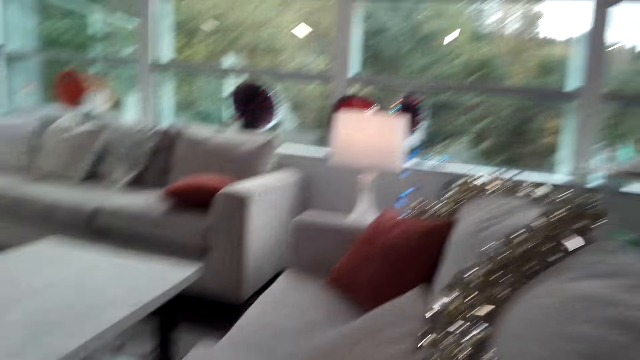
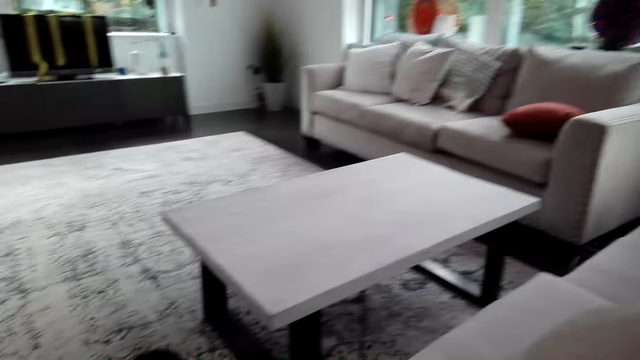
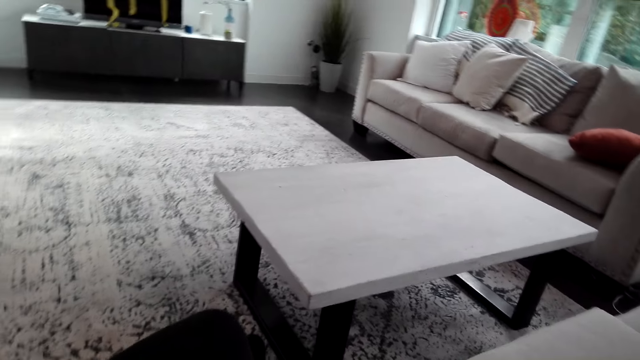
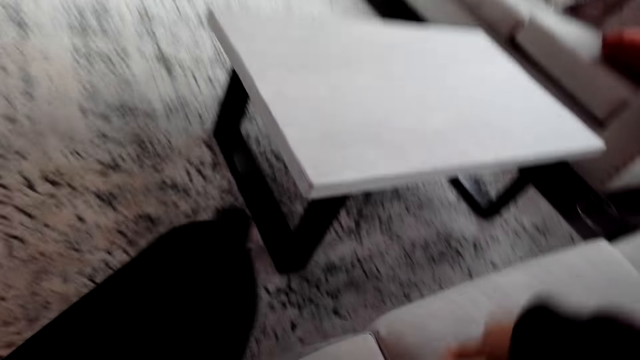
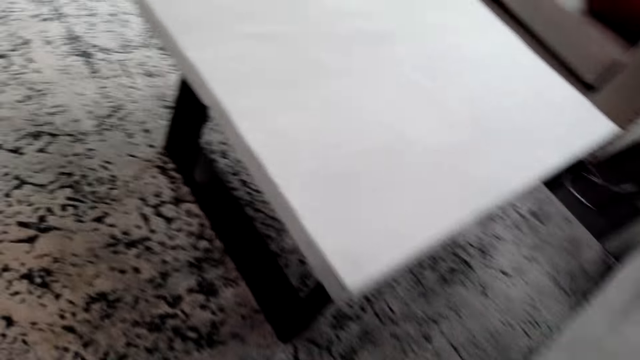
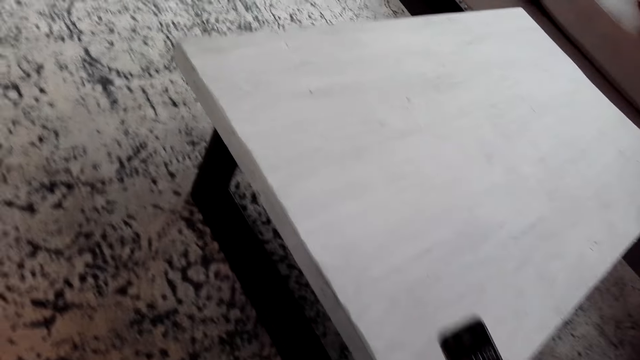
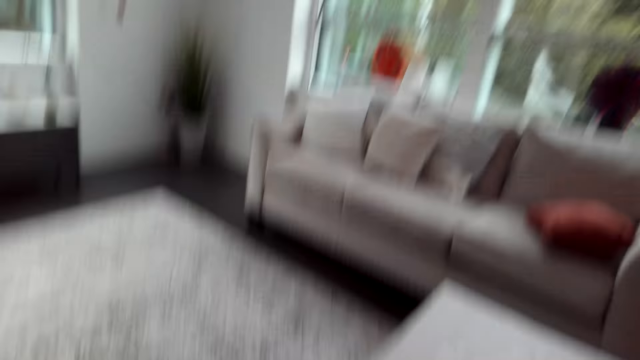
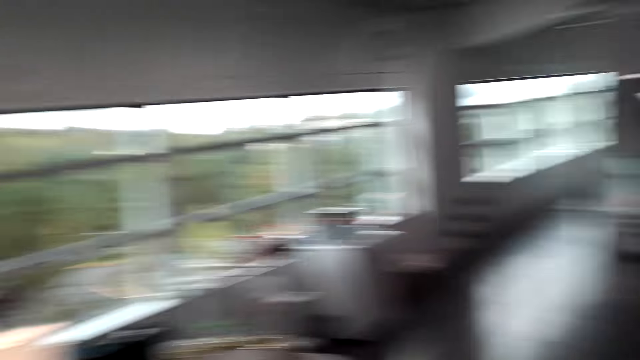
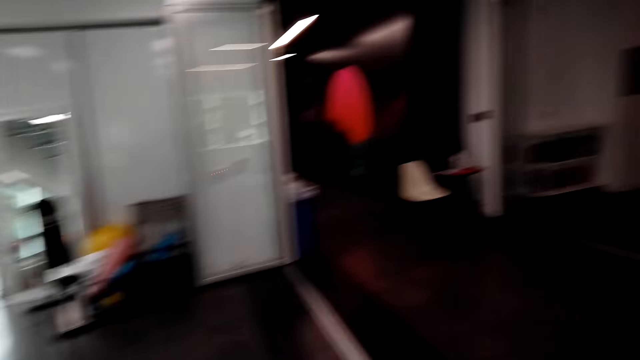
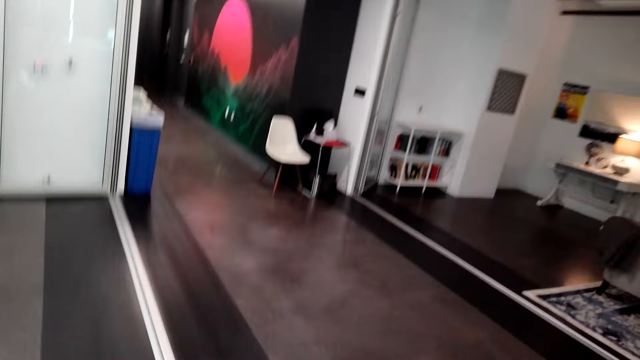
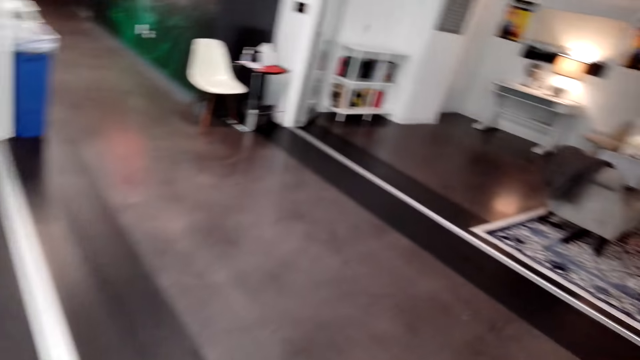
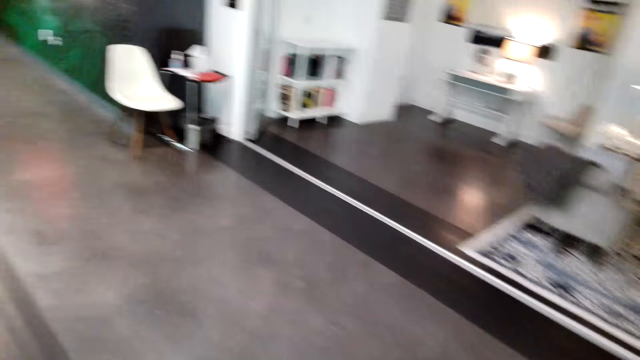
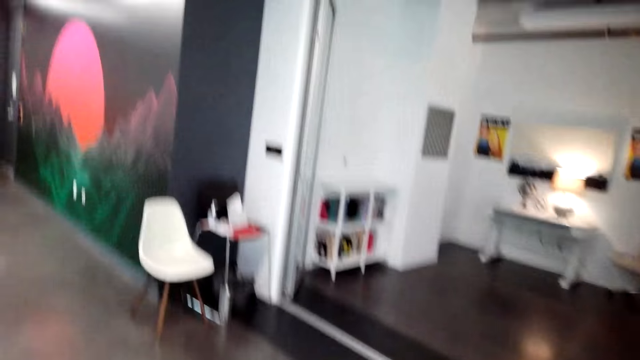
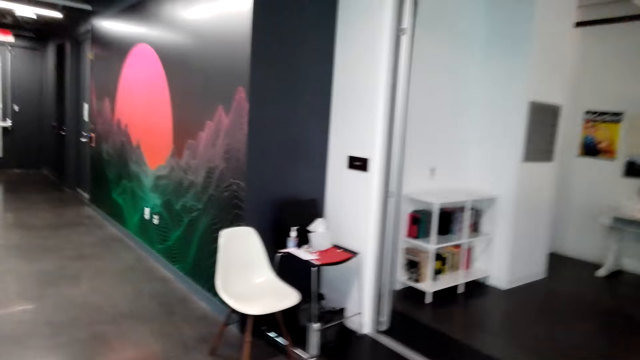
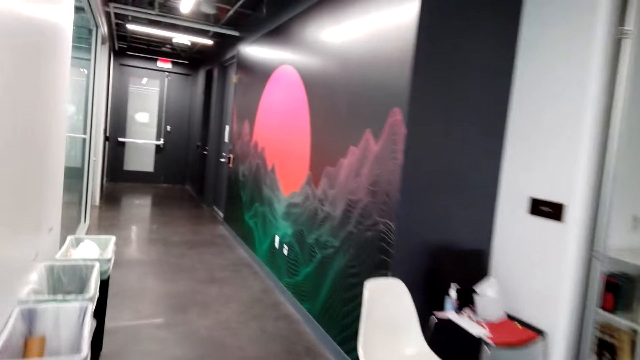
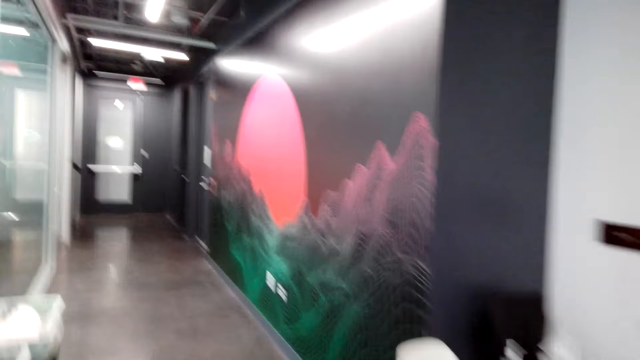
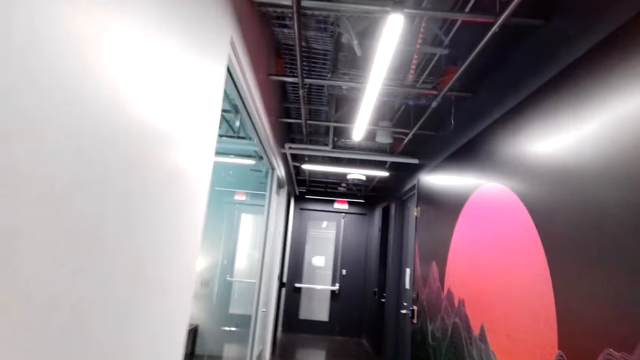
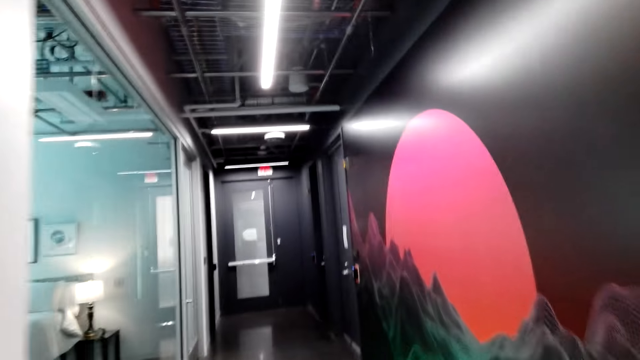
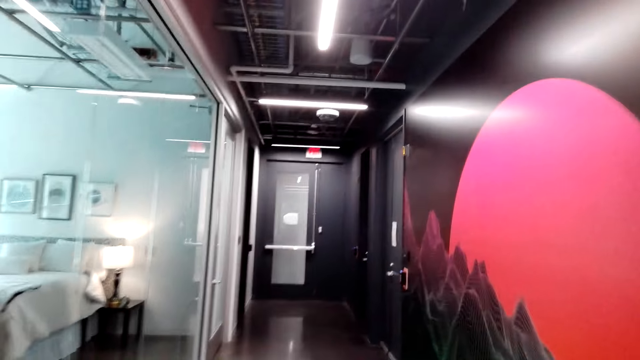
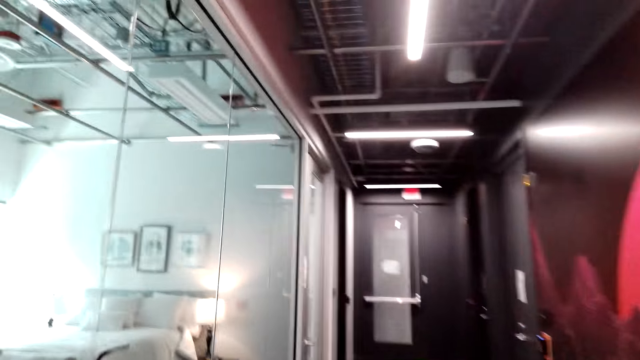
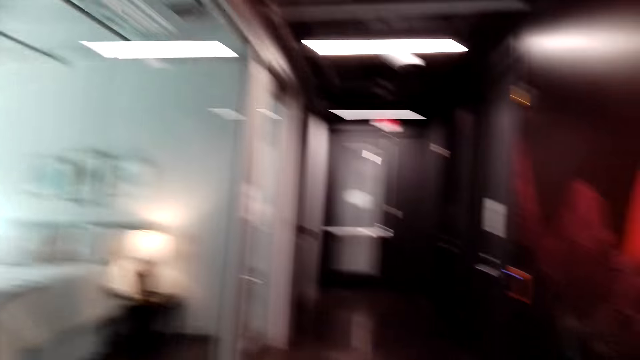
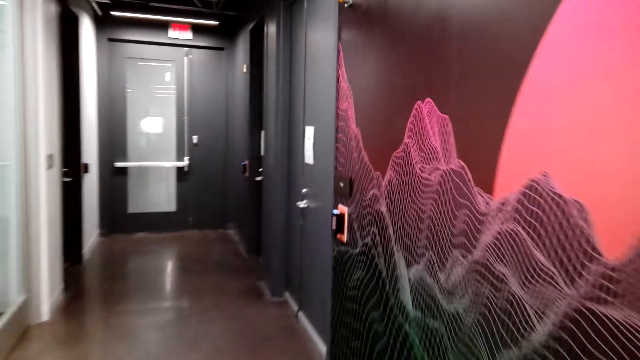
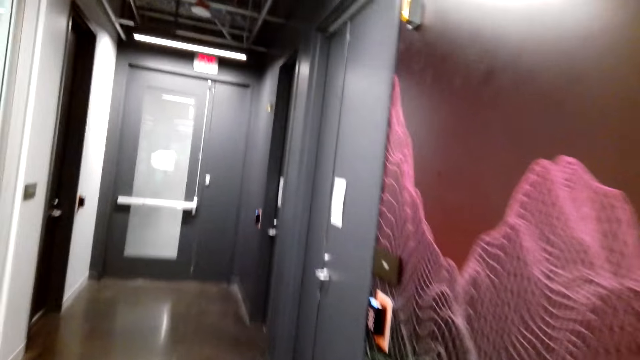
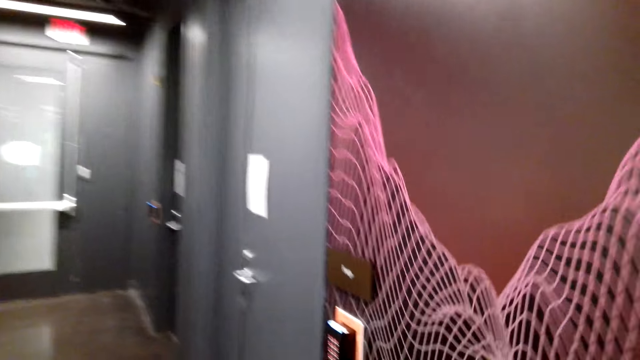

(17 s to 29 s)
The camera wearer moves the hand. They walk around. They walk around the shops.

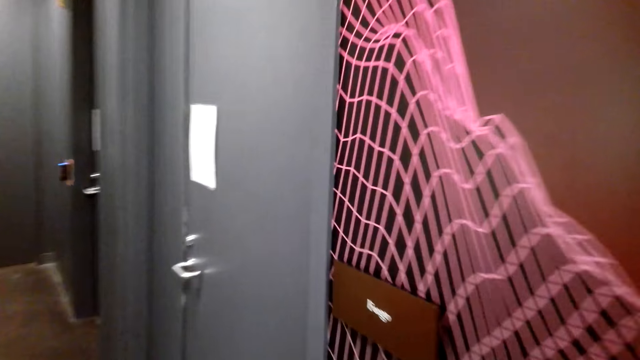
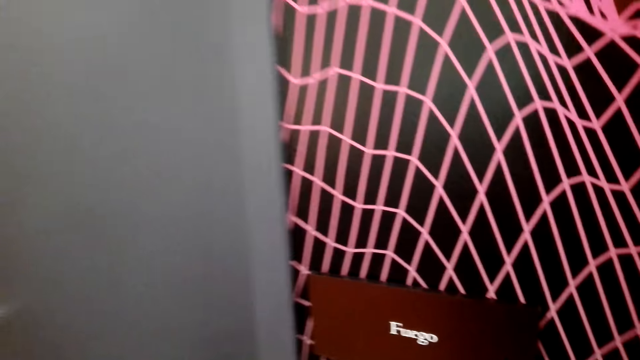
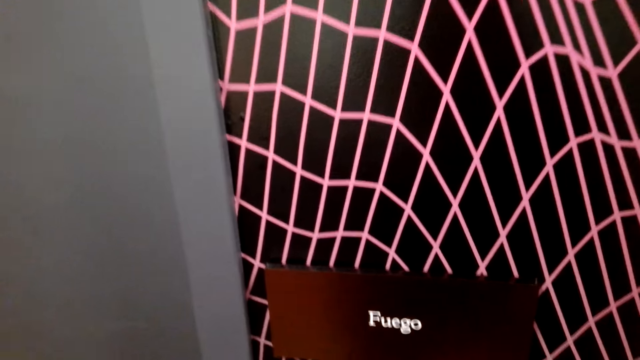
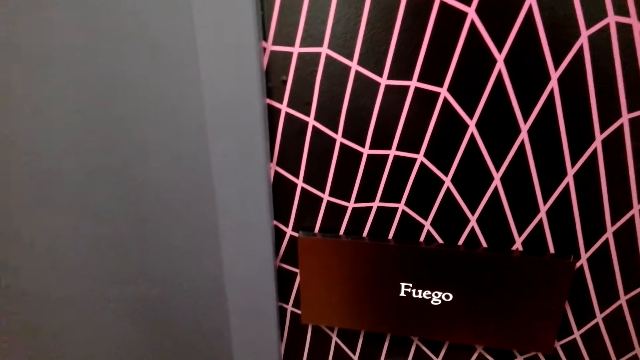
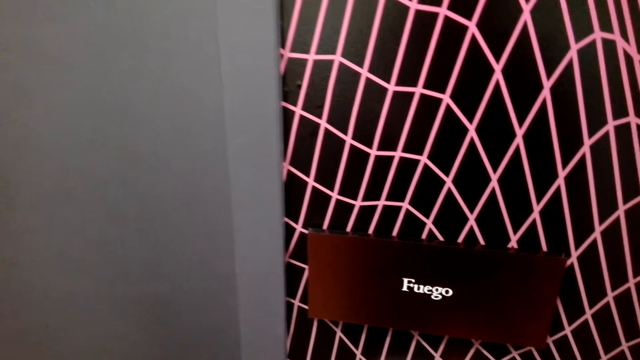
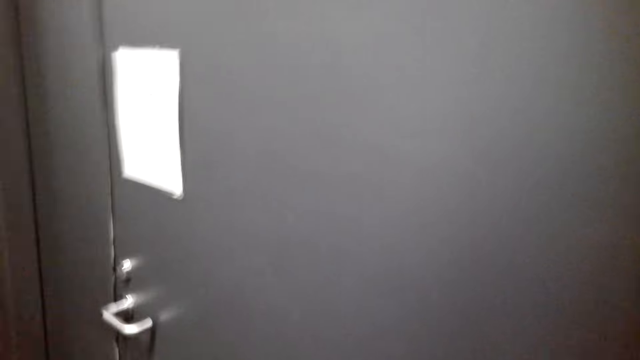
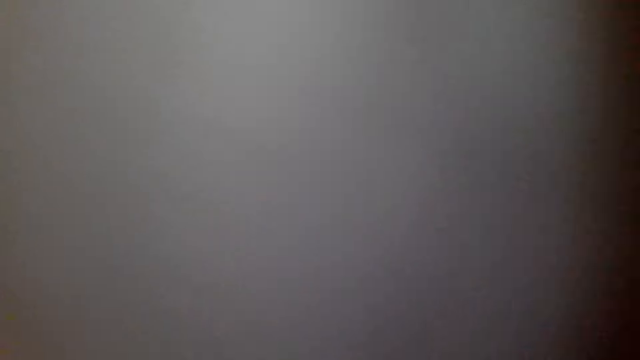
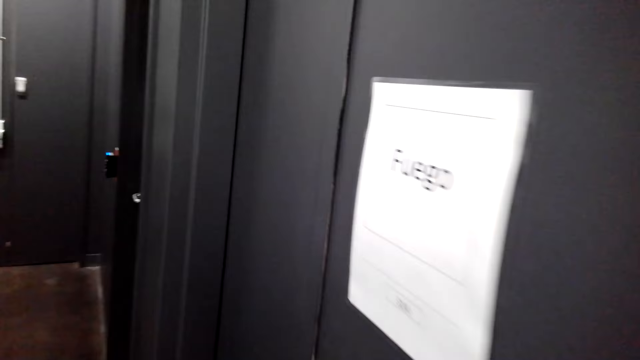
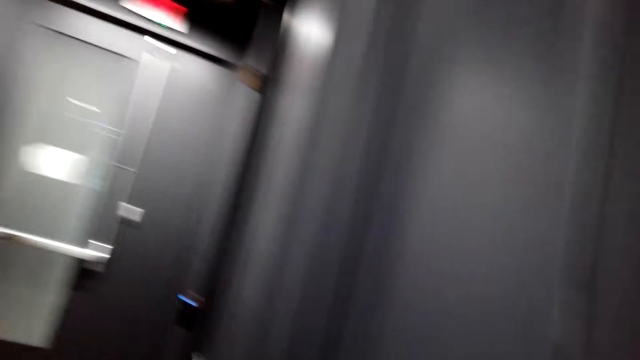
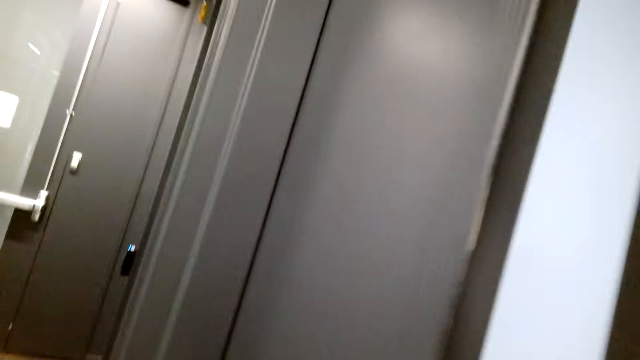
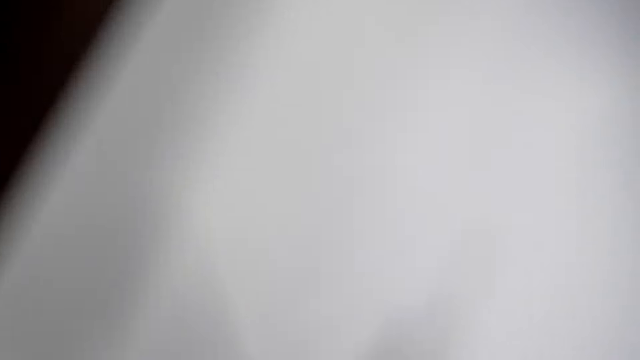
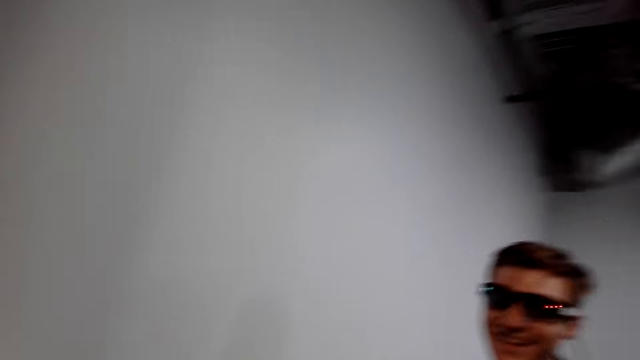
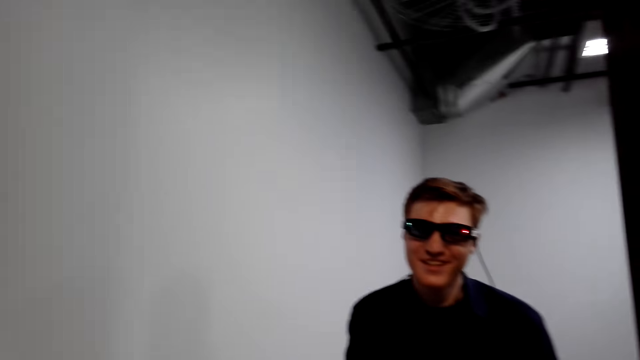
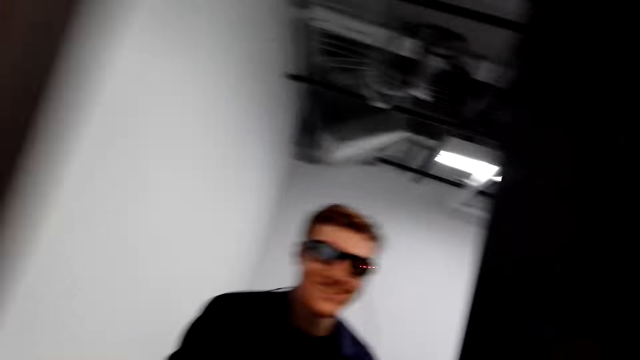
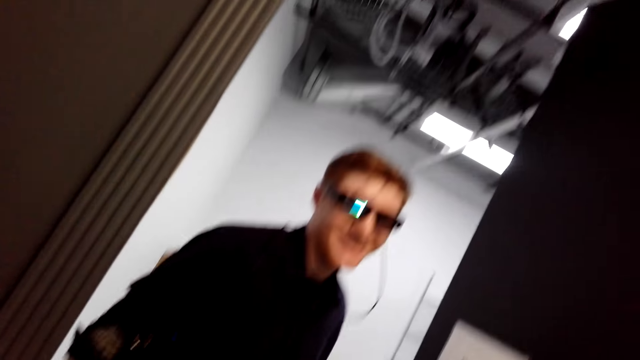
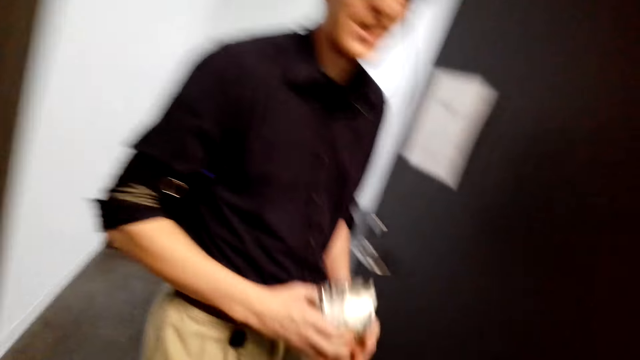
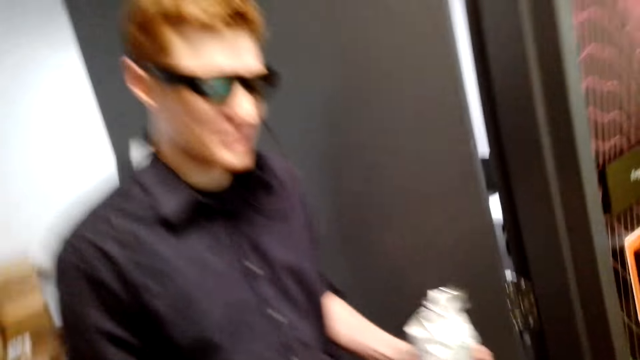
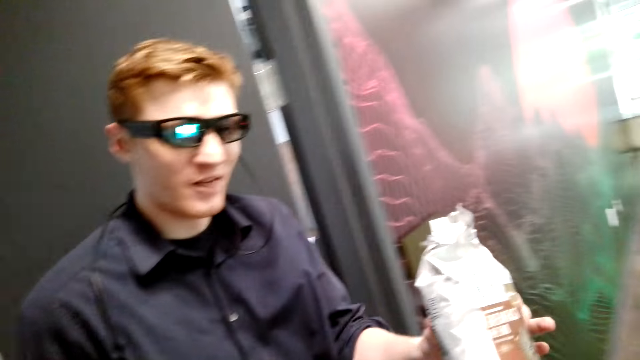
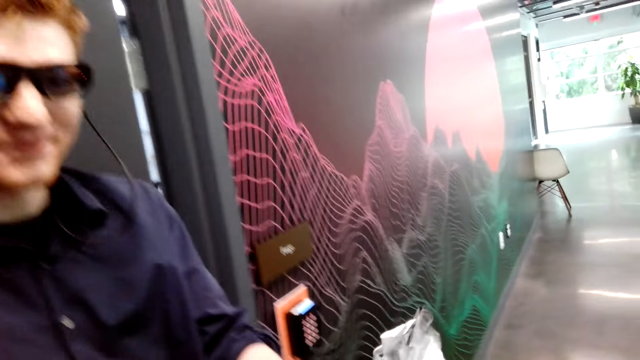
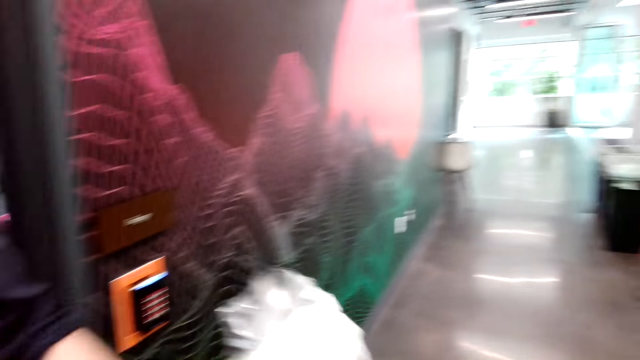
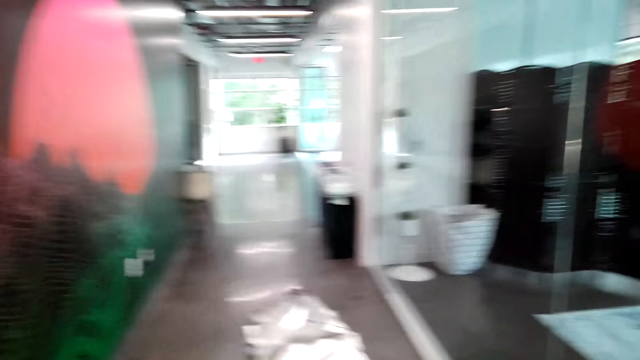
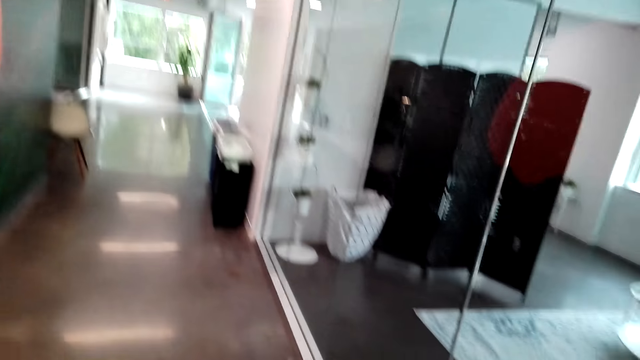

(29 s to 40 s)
The camera wearer presses the door button. They touch the biometric. A man laughs. The man gives out the bottle to a person.
